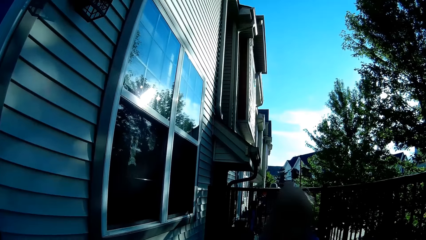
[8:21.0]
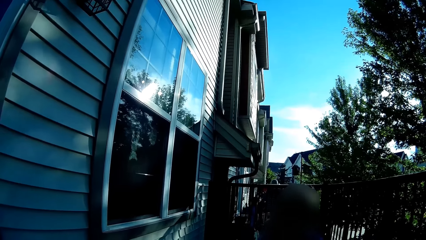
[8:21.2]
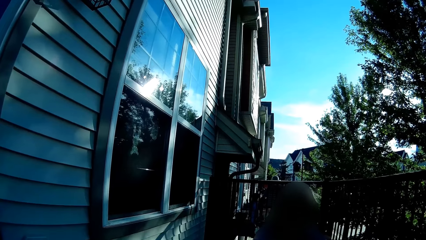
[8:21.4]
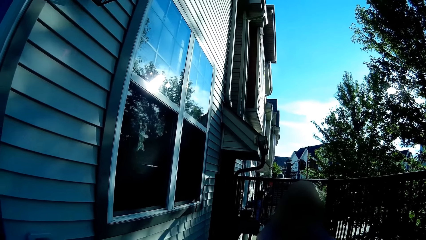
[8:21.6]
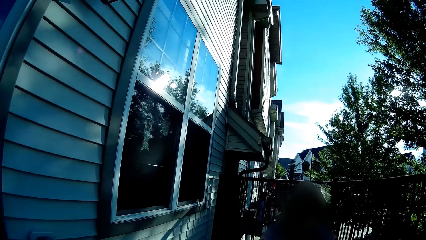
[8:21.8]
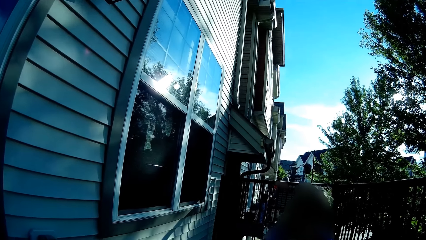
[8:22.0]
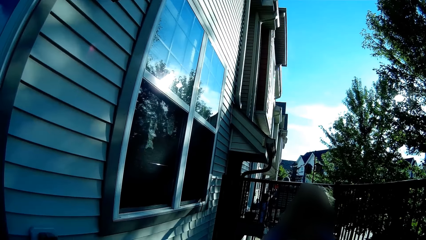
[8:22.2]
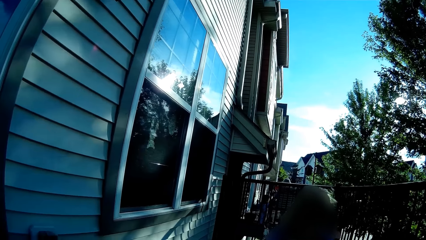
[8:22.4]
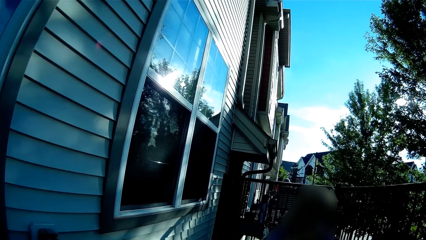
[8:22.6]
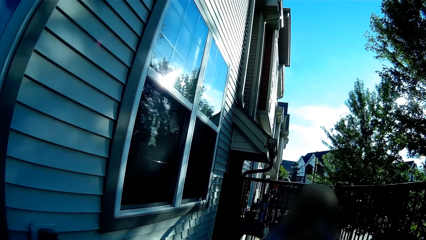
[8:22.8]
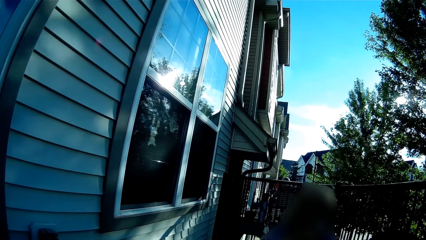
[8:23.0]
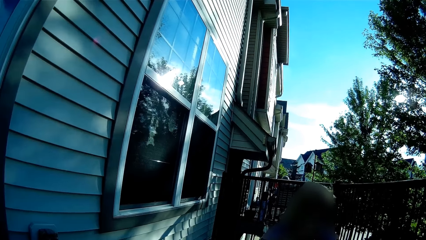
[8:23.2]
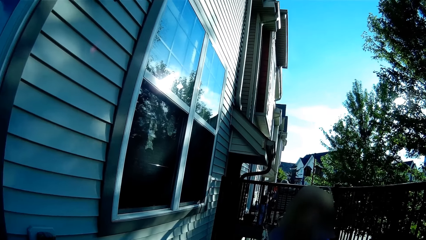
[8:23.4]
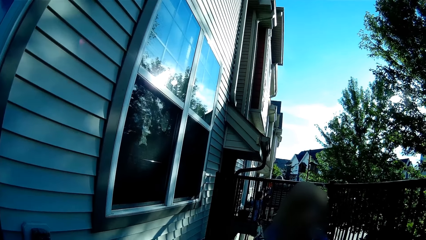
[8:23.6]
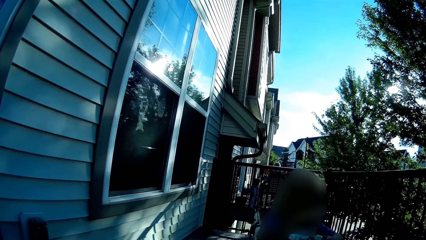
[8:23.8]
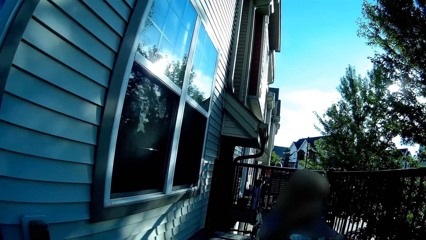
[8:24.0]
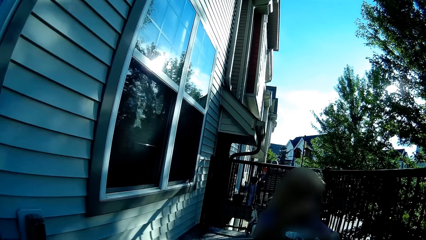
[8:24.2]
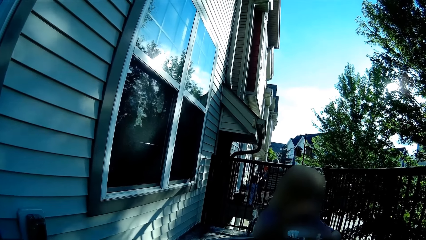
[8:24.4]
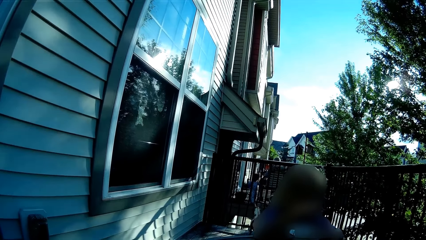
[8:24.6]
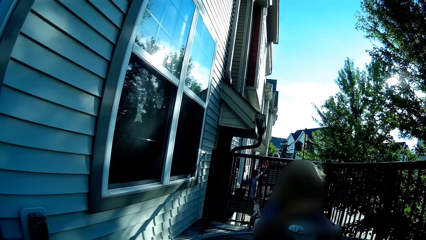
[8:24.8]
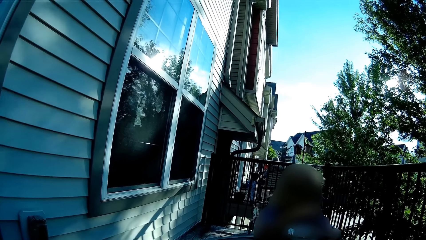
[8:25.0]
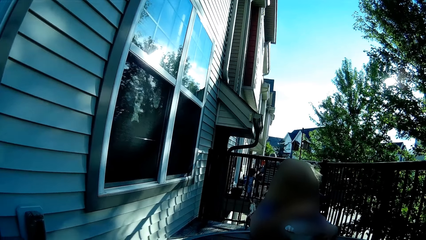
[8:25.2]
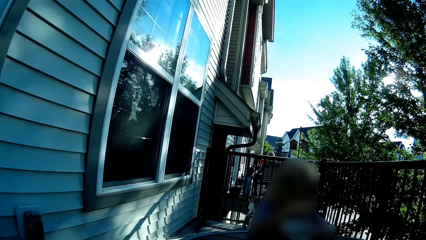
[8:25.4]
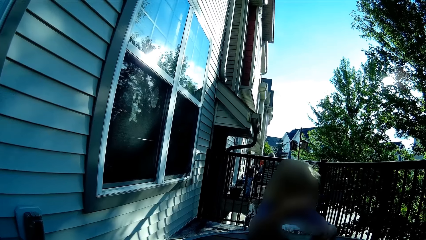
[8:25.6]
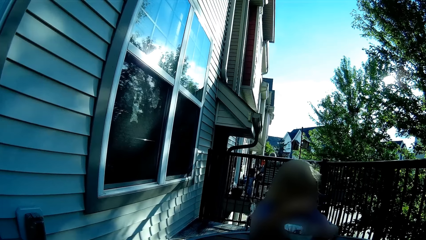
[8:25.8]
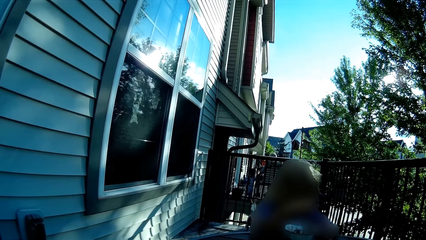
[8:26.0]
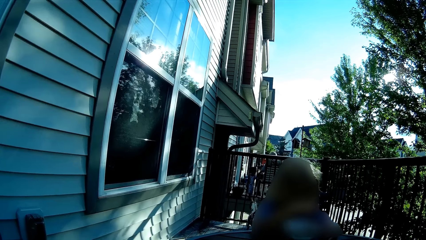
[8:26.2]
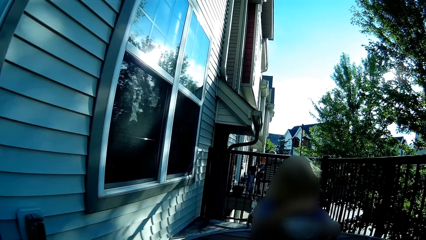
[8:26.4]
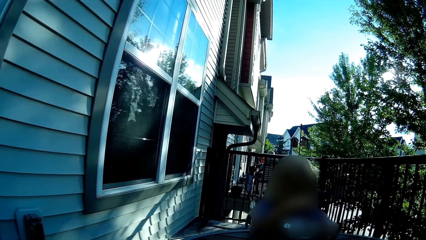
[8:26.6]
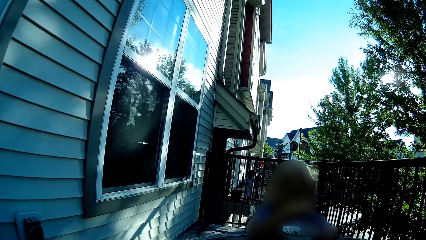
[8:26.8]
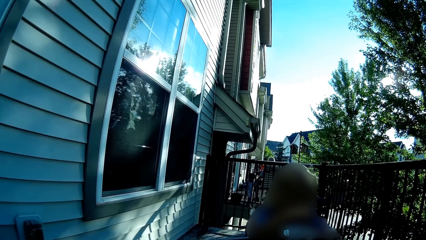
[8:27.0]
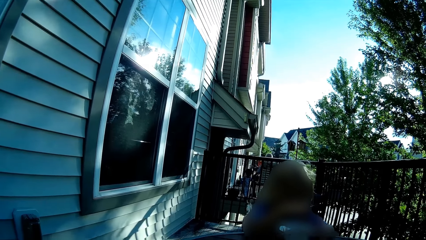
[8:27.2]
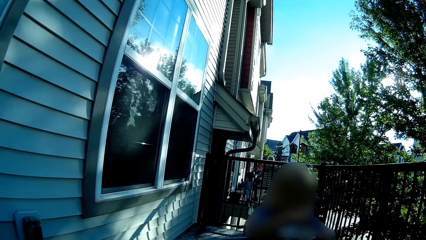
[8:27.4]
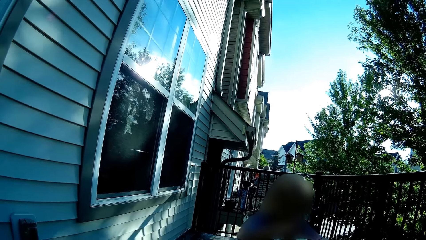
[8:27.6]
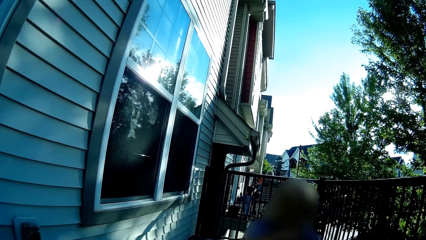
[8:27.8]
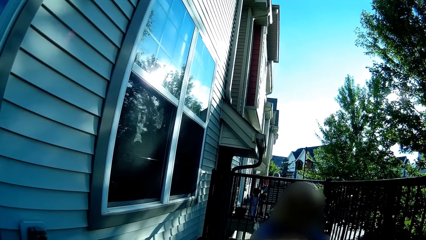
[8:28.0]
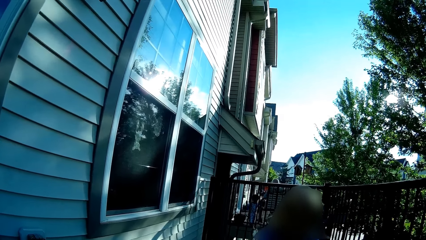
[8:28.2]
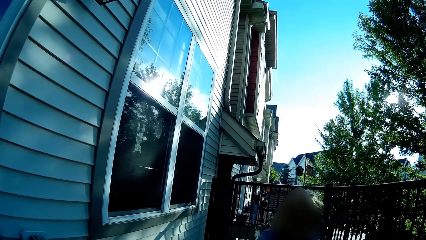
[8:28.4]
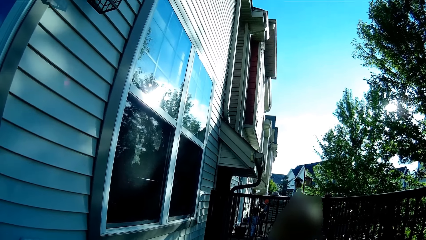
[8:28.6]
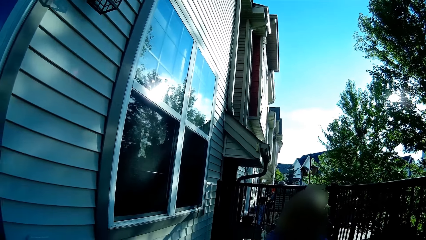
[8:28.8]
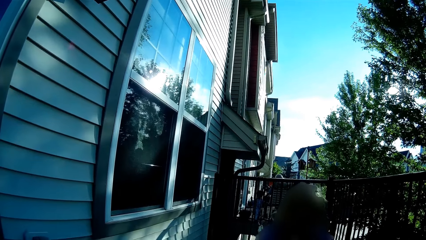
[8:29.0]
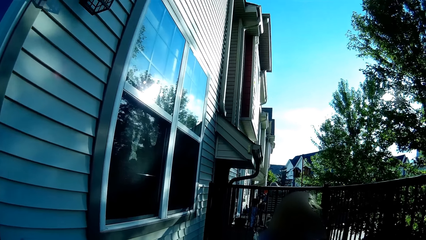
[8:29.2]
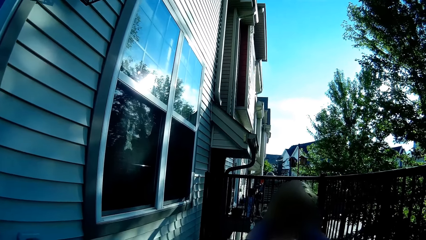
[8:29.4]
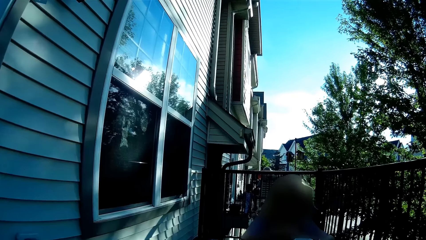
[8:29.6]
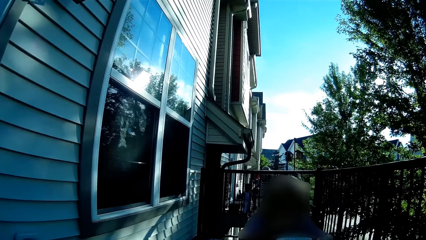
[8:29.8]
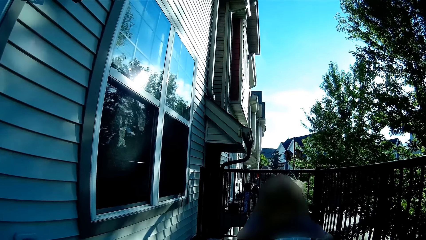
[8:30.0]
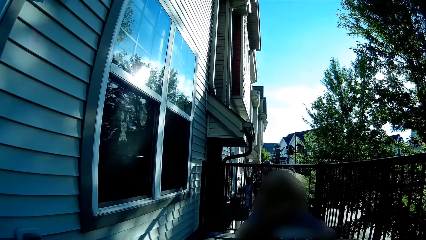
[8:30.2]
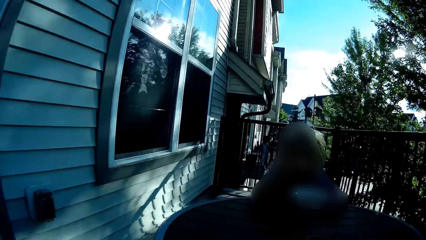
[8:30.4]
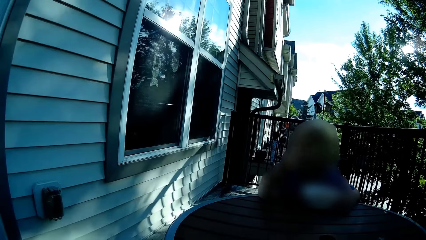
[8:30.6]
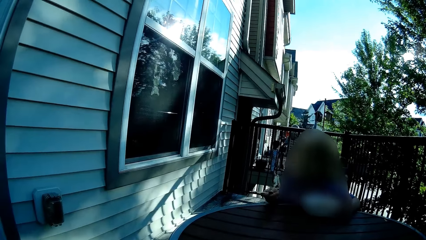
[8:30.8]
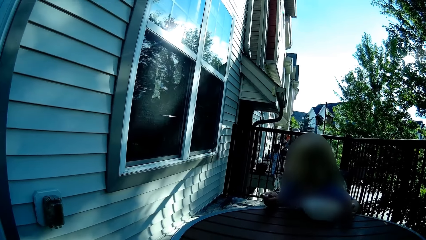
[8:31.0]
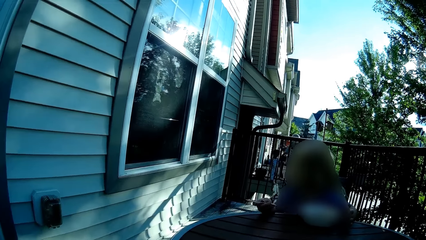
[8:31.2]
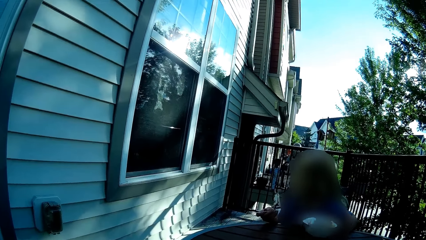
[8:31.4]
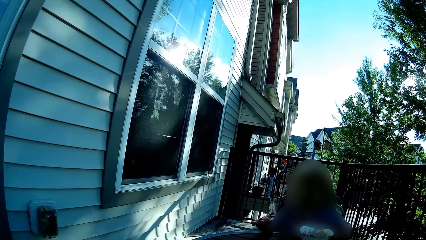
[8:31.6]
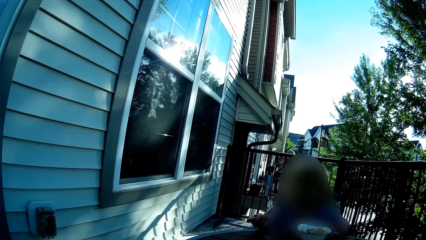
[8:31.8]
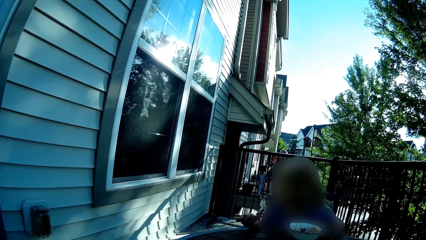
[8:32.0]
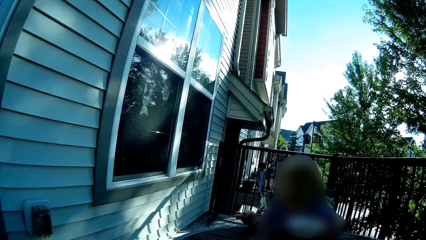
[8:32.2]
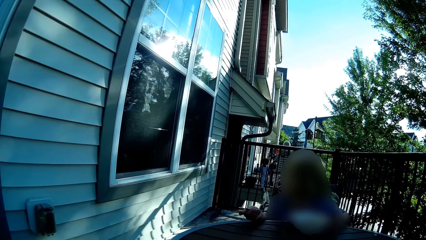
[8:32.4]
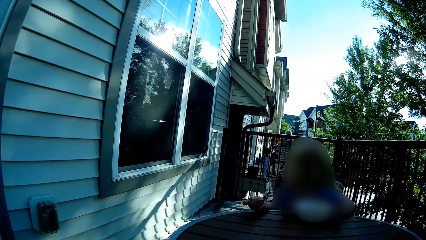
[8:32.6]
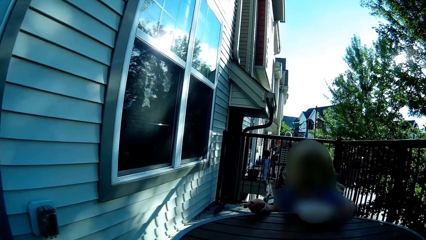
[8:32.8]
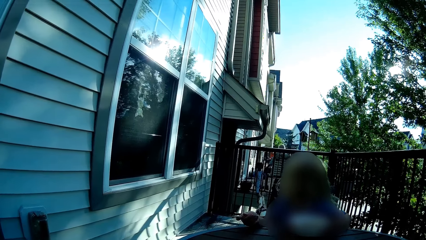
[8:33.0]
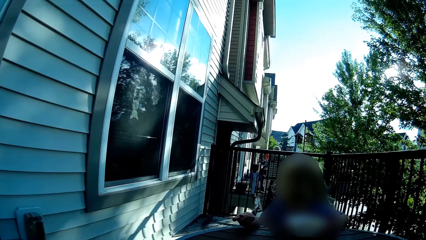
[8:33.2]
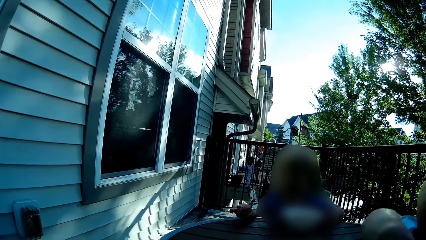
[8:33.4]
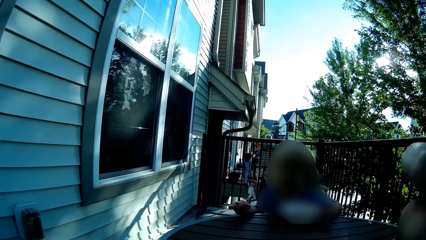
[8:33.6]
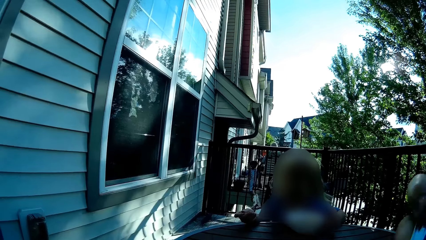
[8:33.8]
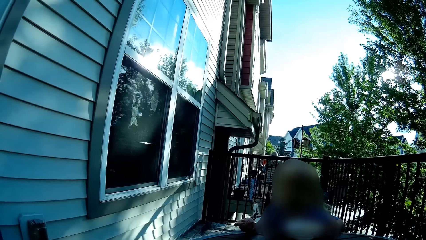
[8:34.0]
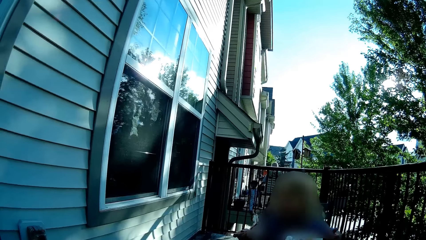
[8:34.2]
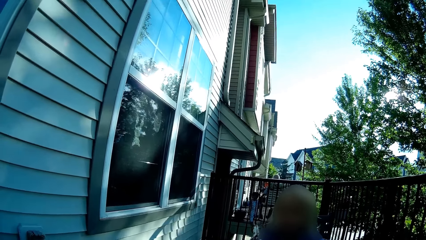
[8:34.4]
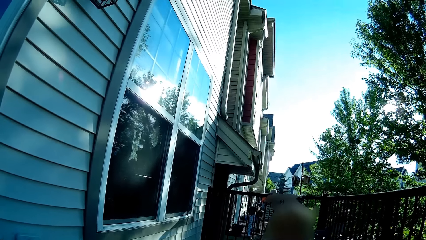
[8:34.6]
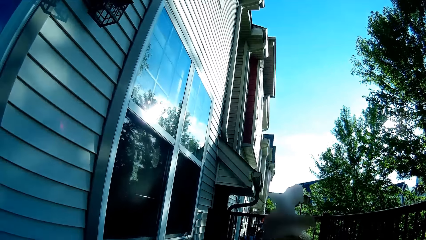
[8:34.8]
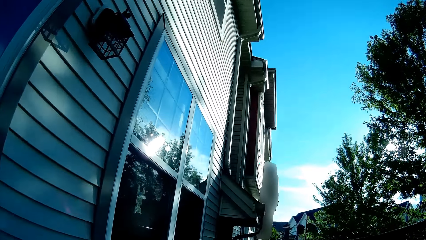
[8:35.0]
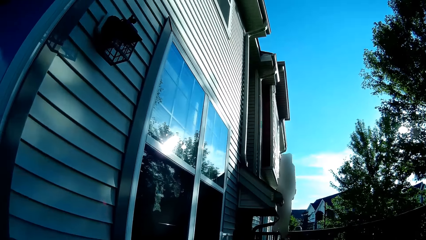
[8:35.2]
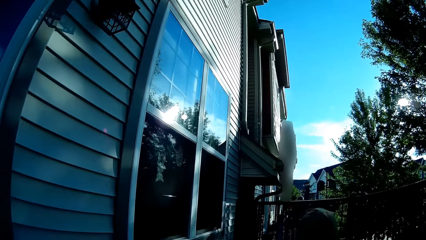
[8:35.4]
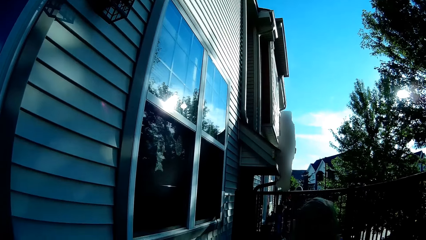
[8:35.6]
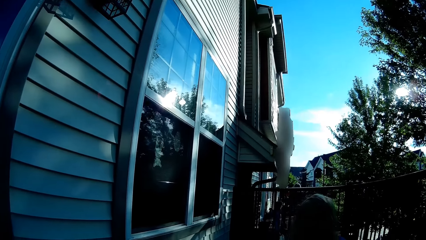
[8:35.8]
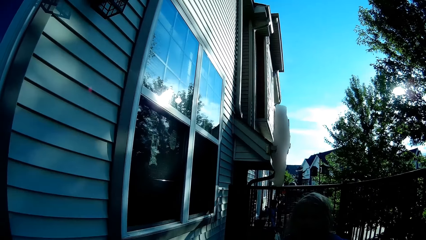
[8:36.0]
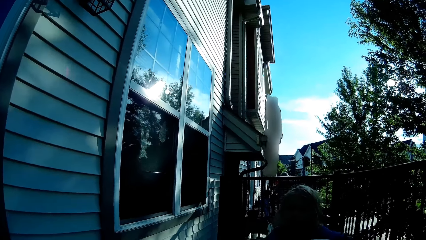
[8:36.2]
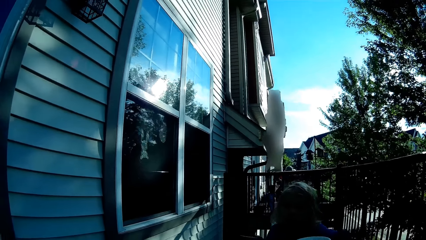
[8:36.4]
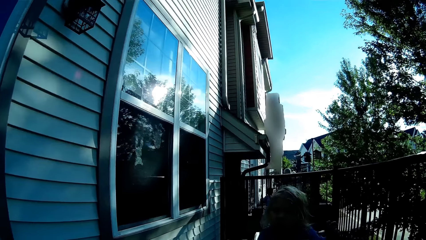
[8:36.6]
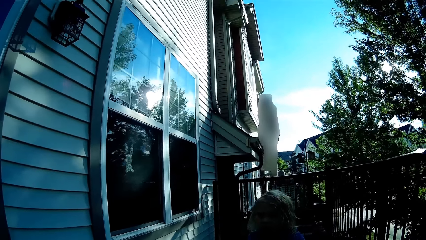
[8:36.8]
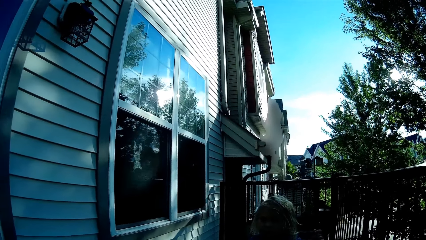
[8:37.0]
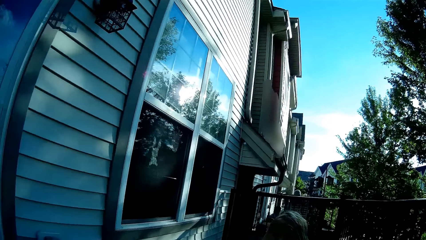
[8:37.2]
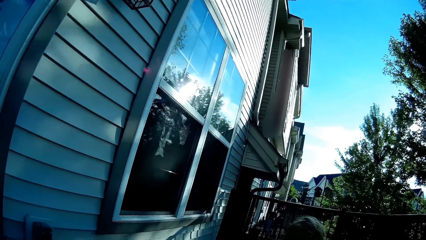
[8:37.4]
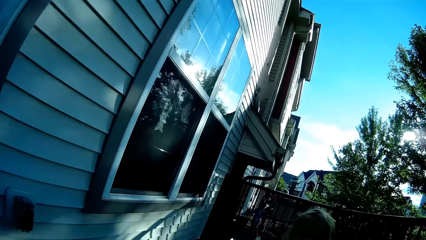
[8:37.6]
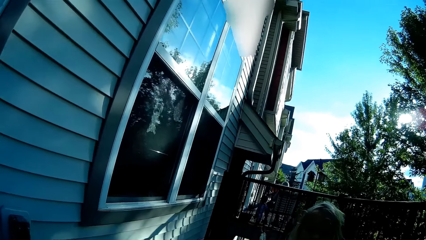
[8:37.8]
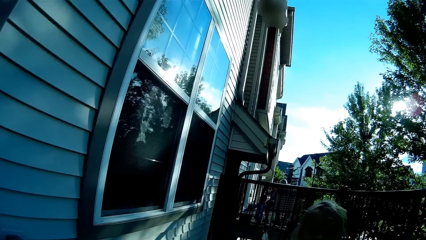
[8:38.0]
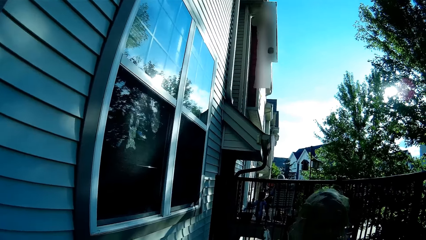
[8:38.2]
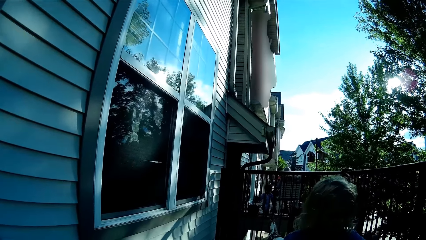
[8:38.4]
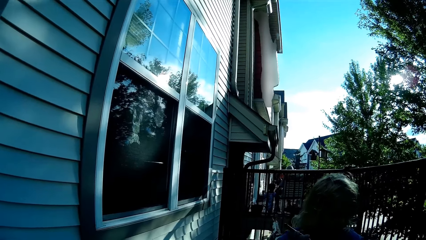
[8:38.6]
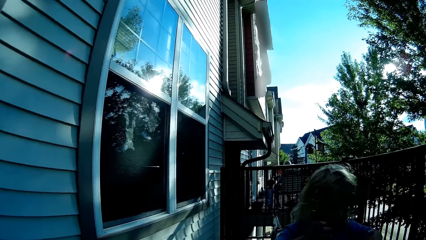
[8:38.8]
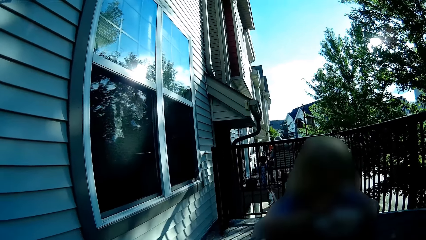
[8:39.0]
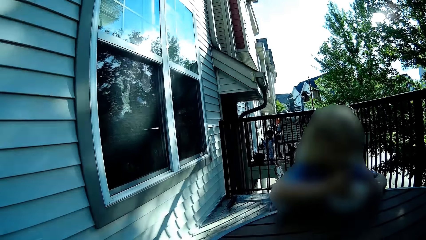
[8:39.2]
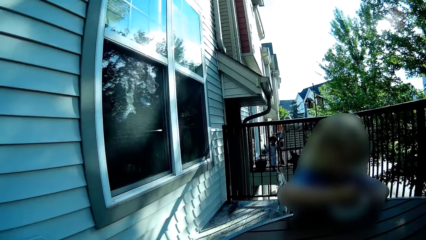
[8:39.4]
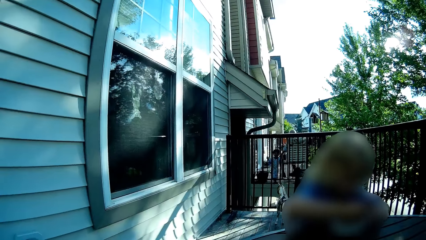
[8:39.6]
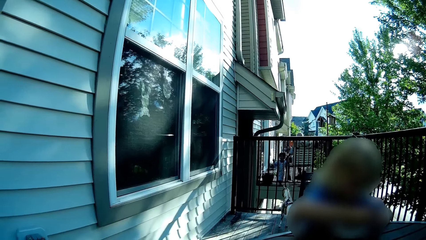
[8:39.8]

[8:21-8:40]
The camera wearer eats with a spoon in her right hand.
